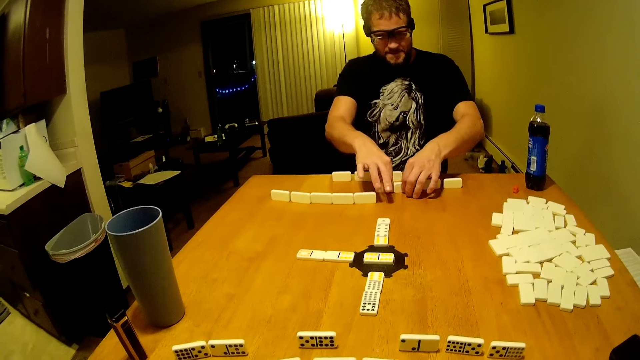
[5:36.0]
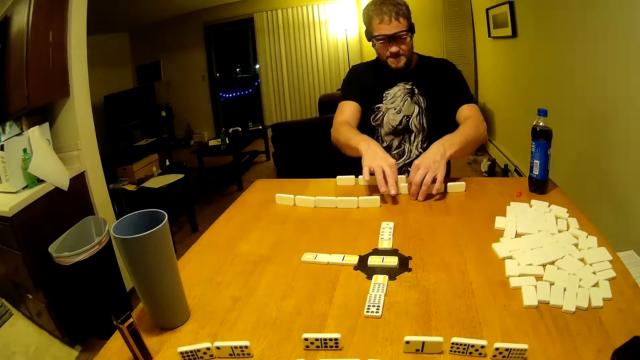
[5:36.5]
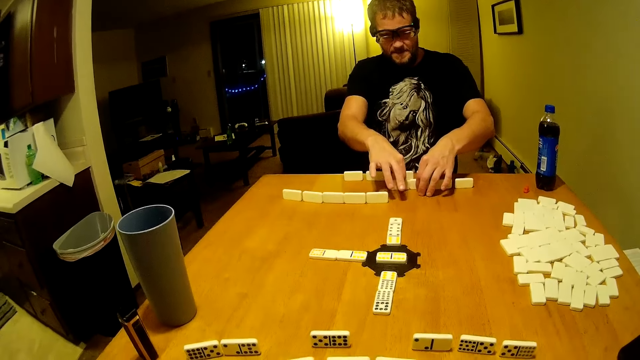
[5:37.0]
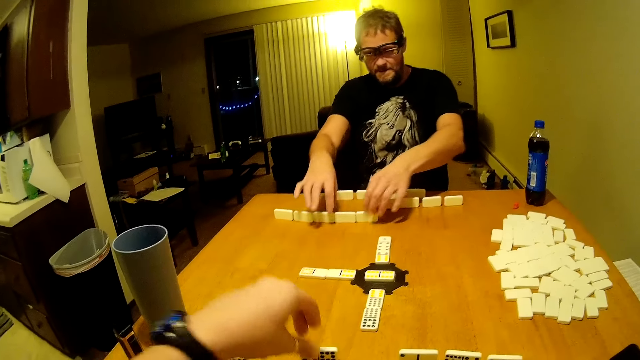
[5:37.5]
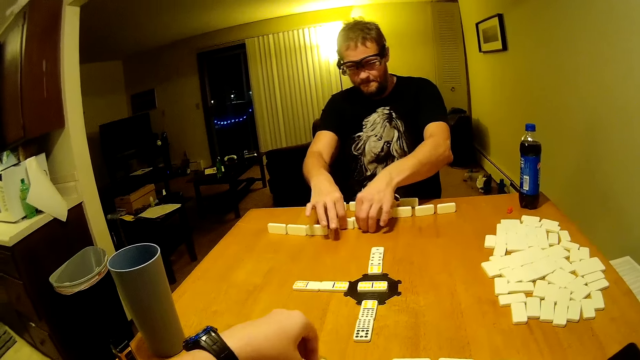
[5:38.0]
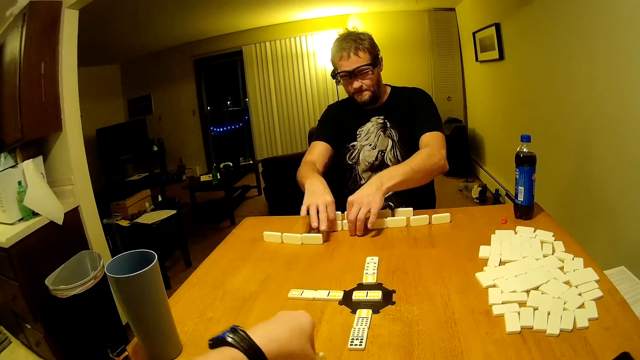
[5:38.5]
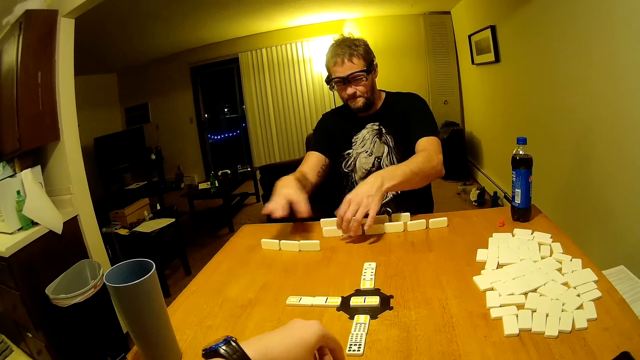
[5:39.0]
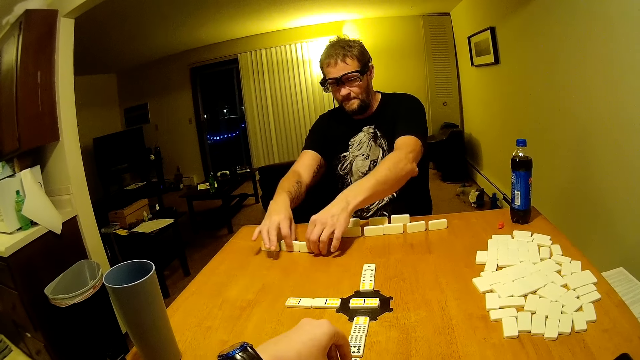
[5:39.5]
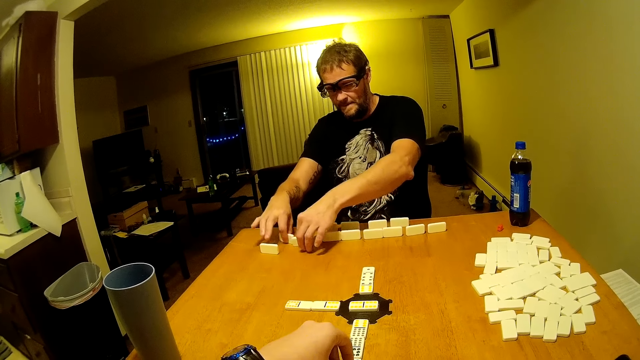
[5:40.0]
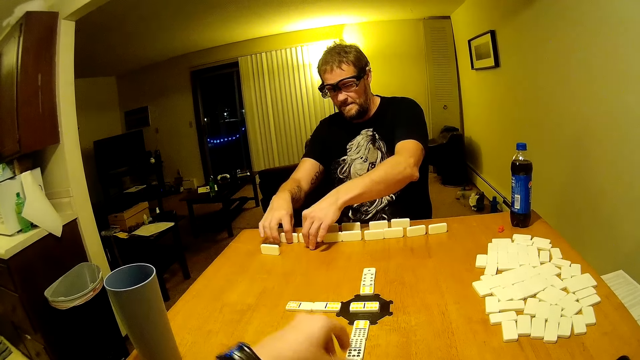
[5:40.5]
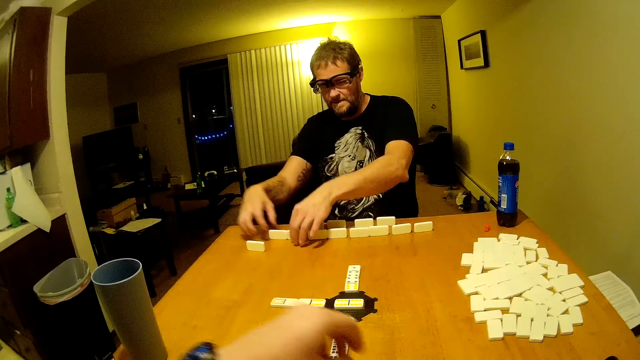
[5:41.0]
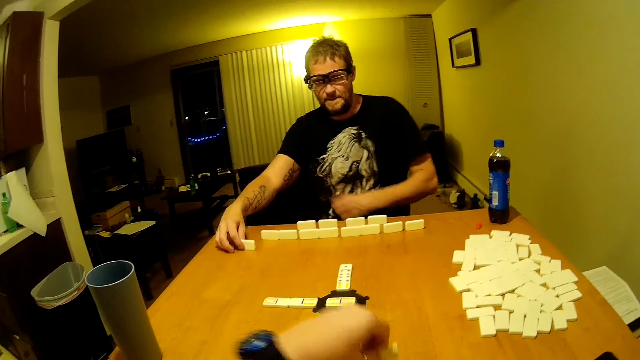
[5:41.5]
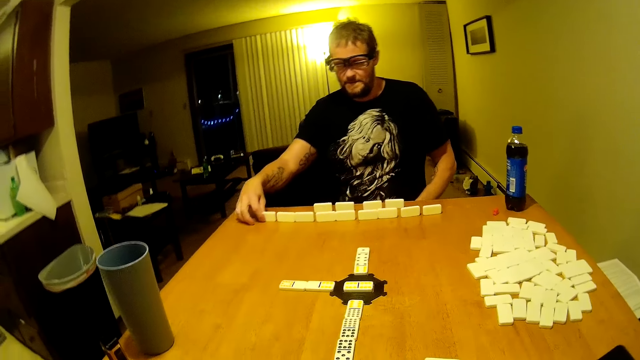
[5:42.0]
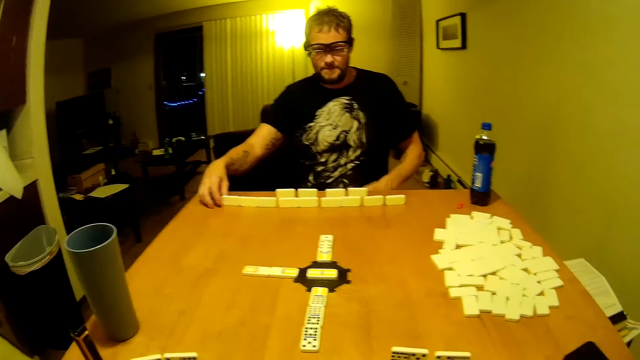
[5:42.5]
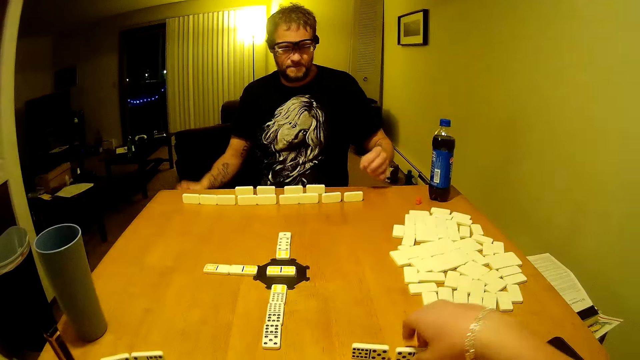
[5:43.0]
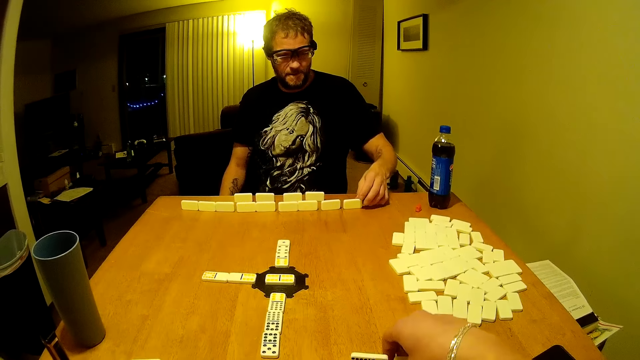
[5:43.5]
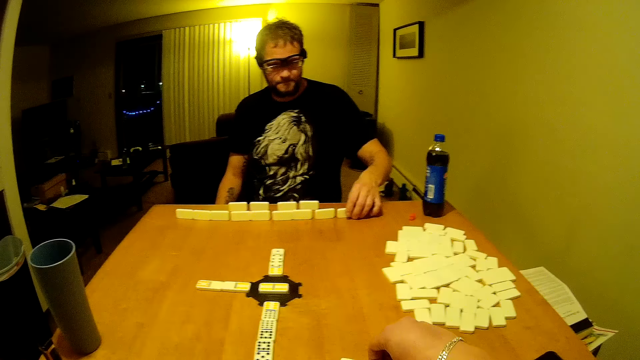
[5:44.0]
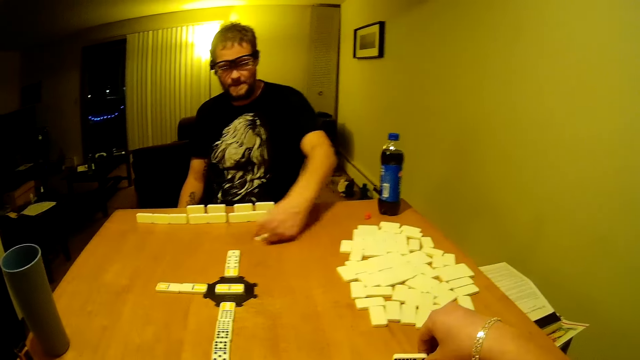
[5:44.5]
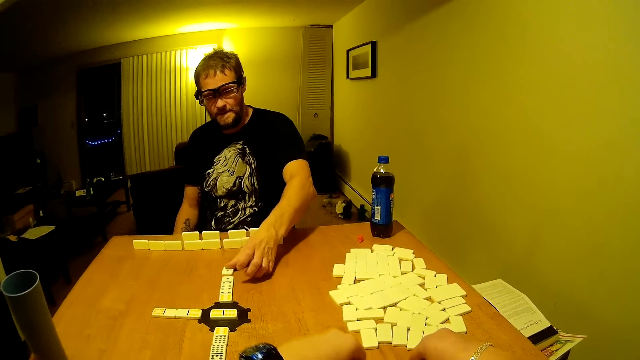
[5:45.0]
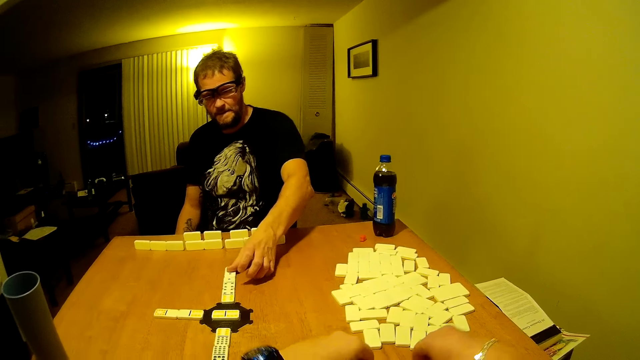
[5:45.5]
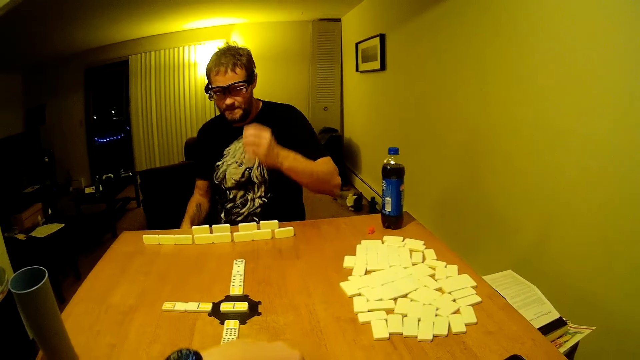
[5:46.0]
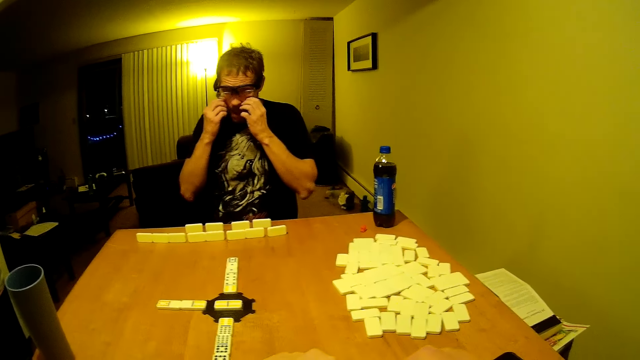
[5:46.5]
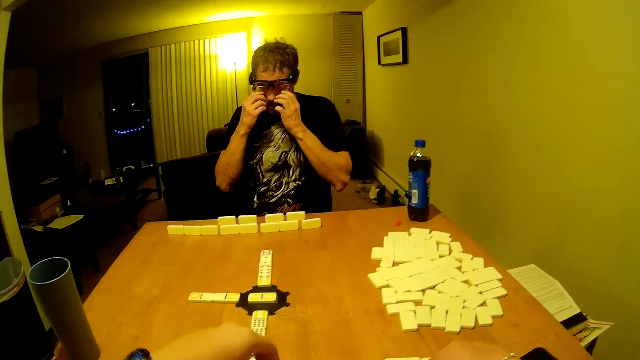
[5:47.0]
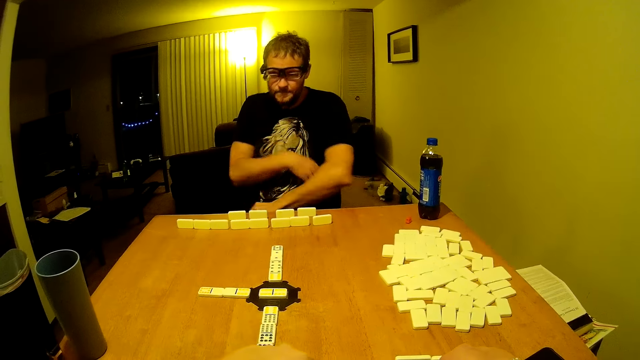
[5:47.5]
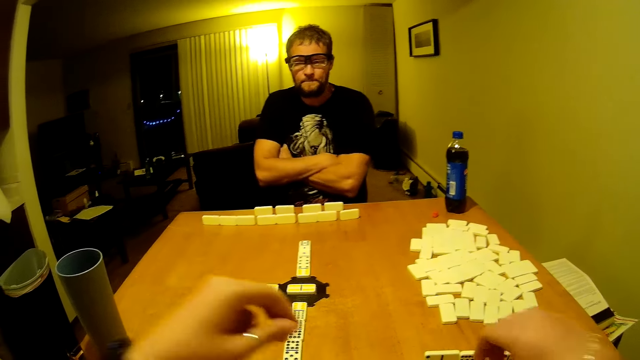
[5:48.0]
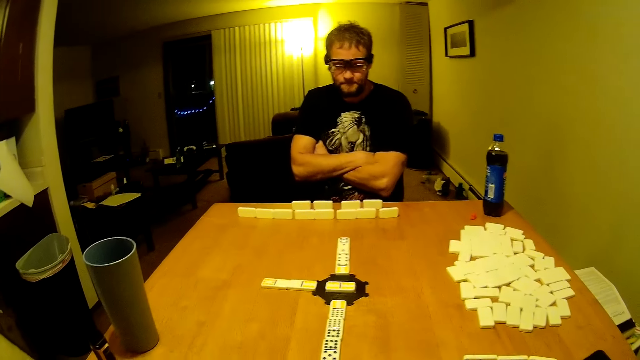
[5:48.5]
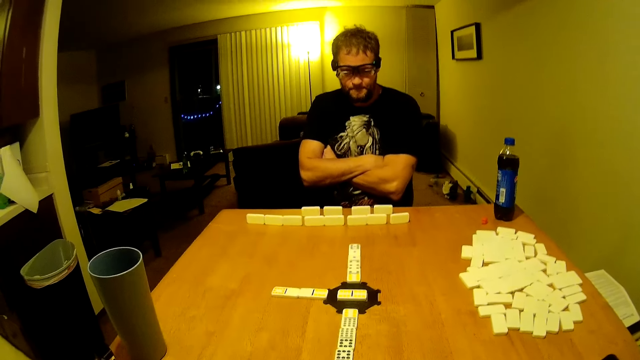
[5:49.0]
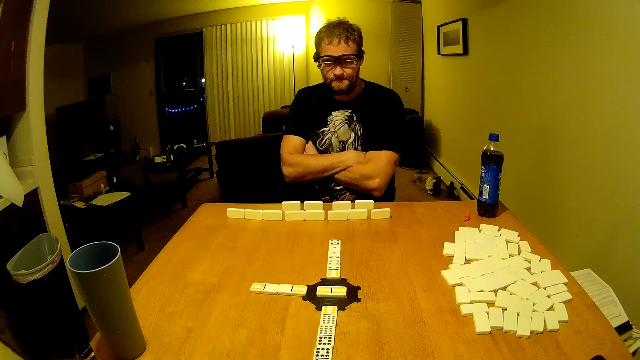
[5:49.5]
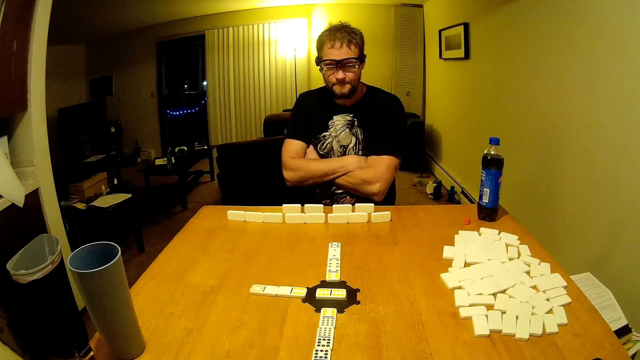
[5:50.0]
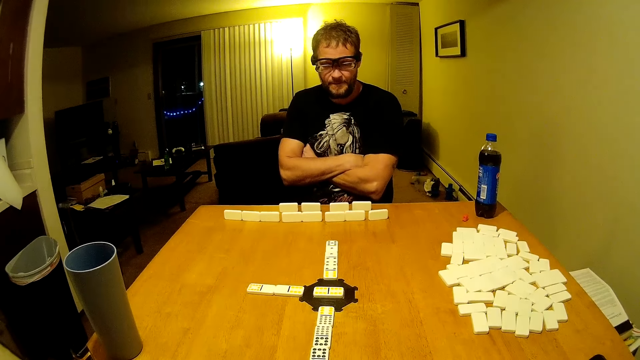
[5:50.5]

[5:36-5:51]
A man drags two domino pieces with both hands. The camera wearer stretches a hand and drags a domino piece on the table. The man drags two domino pieces with both hands. The camera wearer moves a hand. The man moves dominoes on the table. The camera wearer picks up a domino piece. They pick up a domino piece and move dominoes on the table. The man picks up a domino piece, puts the domino piece on the table, arranges dominoes on the table and drags the domino piece. The camera wearer moves their hands and arranges dominoes on the table. The man rubs his eyes and folds his hands.

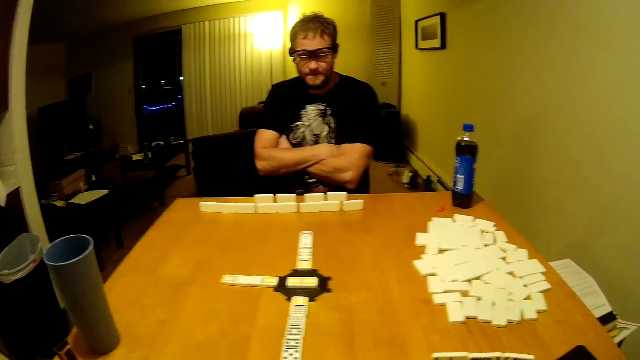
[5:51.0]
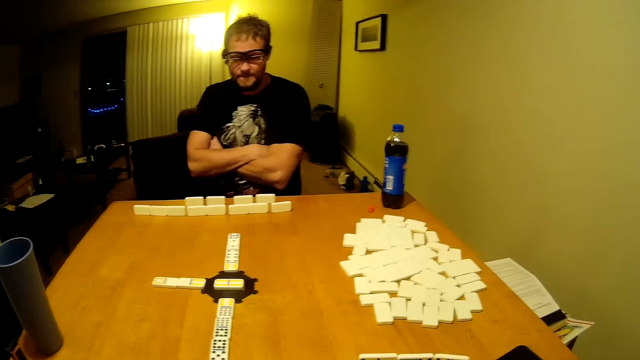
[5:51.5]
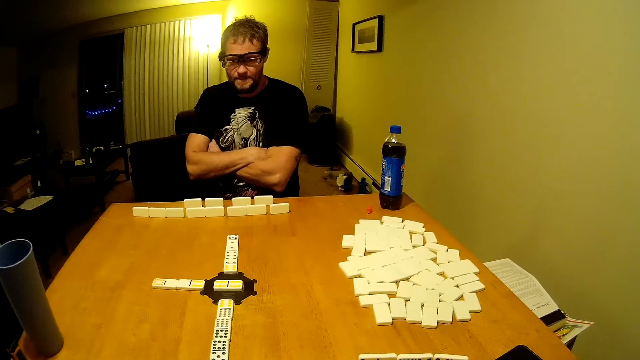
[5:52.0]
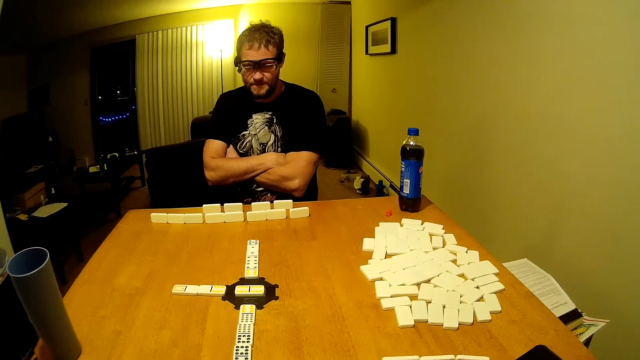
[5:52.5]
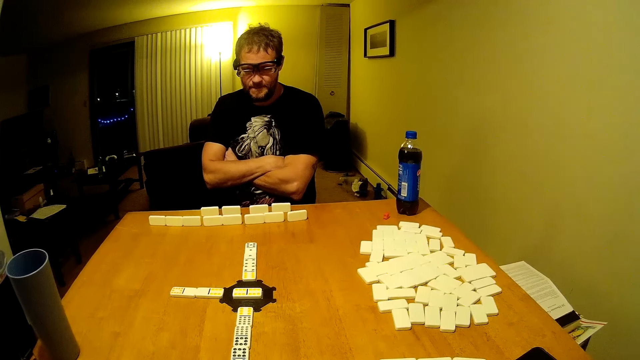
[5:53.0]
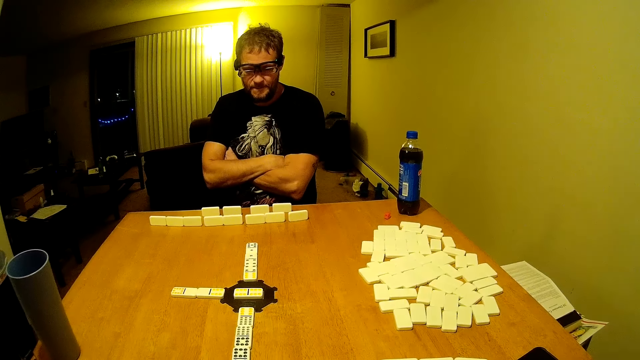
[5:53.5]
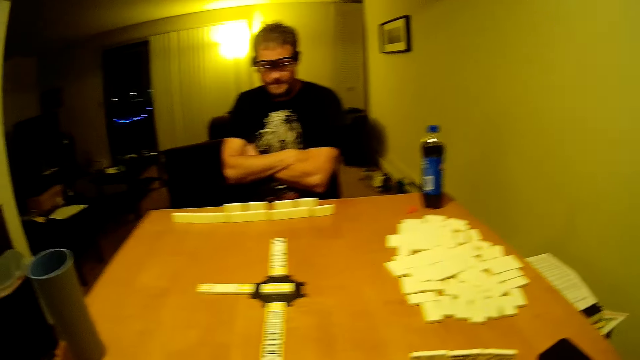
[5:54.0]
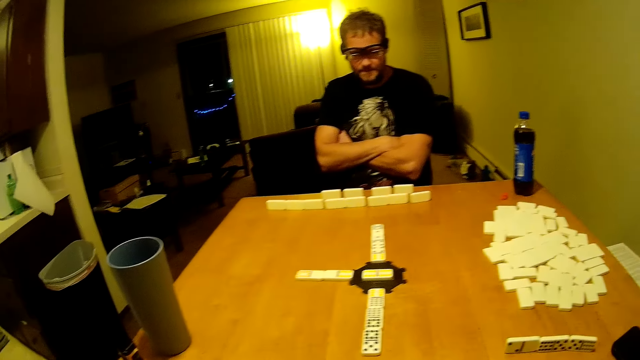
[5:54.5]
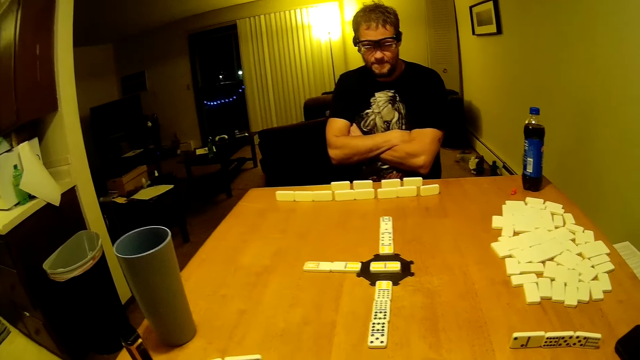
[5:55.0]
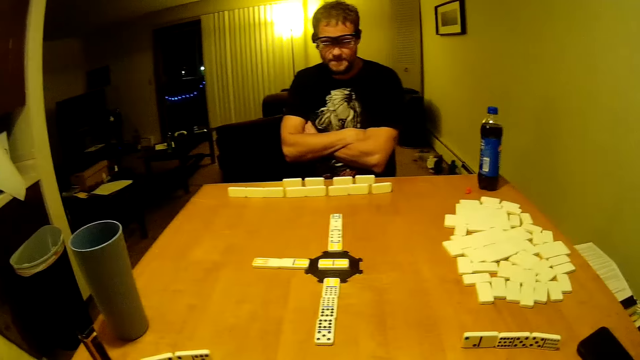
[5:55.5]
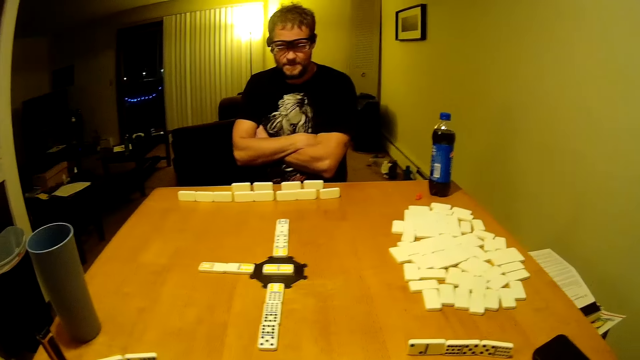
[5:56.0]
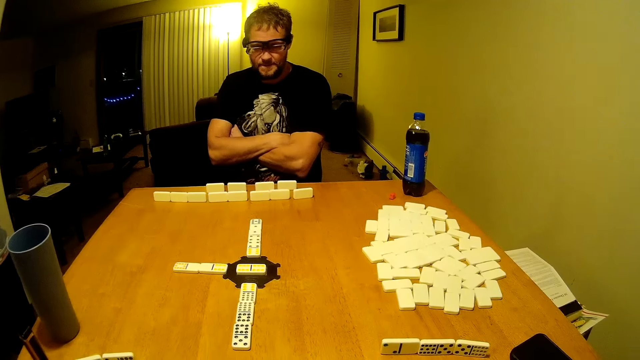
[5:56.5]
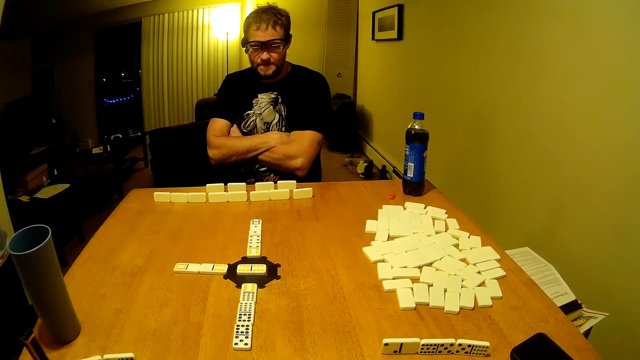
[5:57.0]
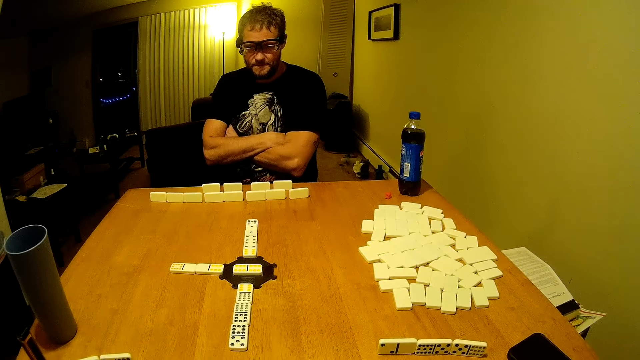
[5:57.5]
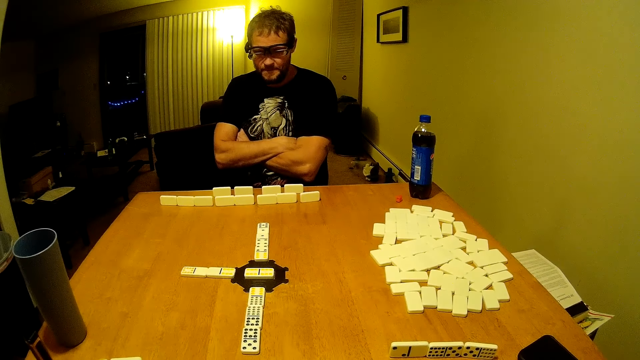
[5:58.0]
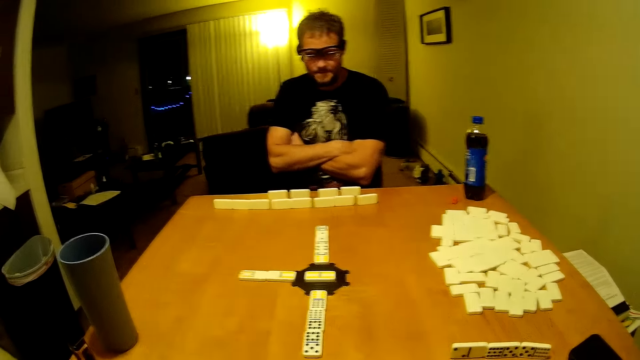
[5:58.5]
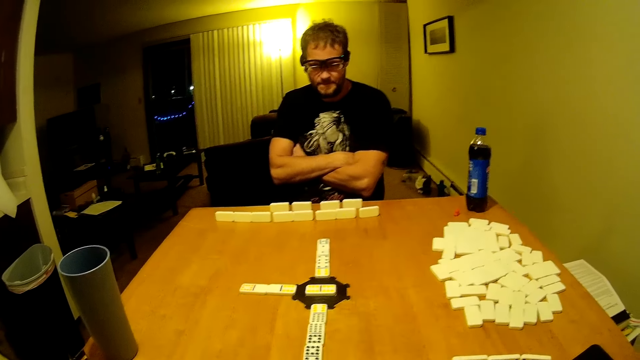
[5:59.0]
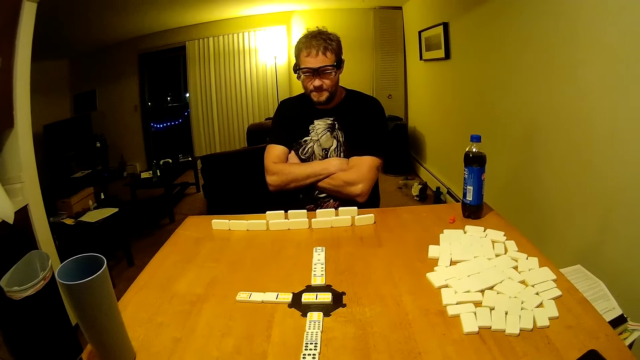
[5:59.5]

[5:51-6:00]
The camera wearer looks around.
